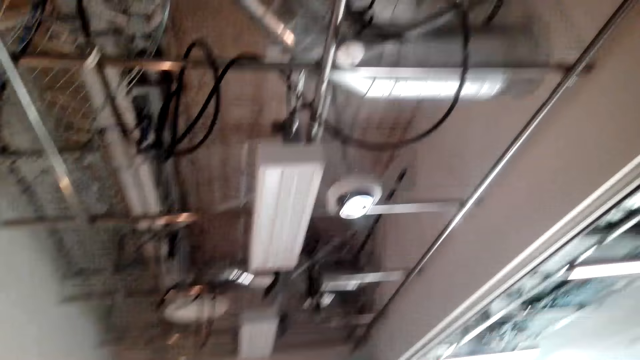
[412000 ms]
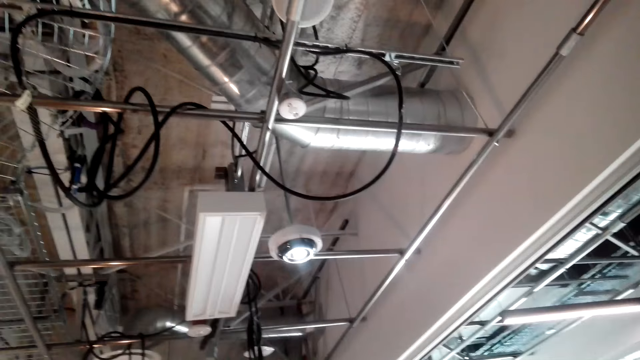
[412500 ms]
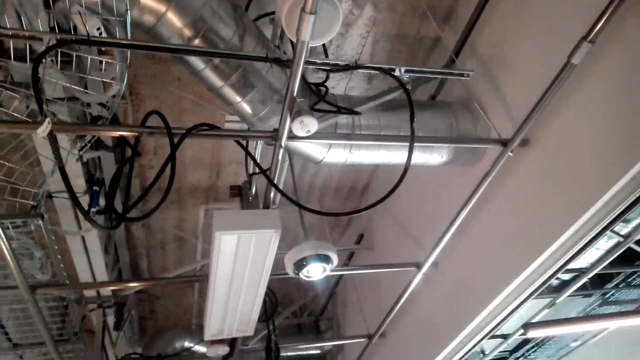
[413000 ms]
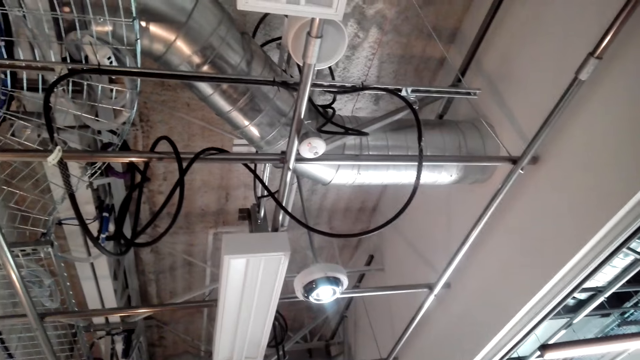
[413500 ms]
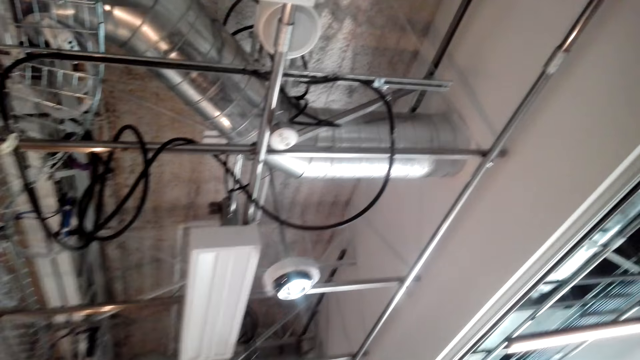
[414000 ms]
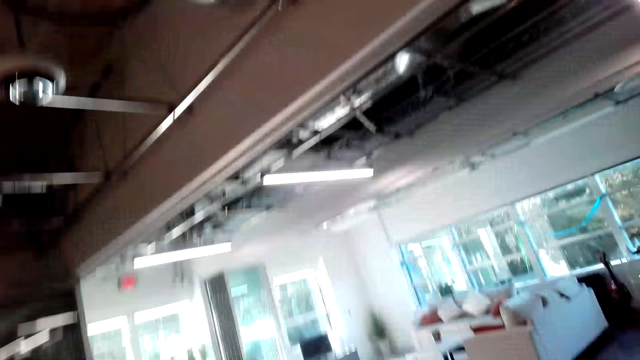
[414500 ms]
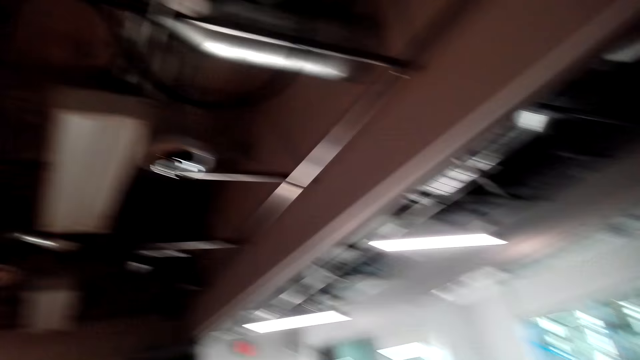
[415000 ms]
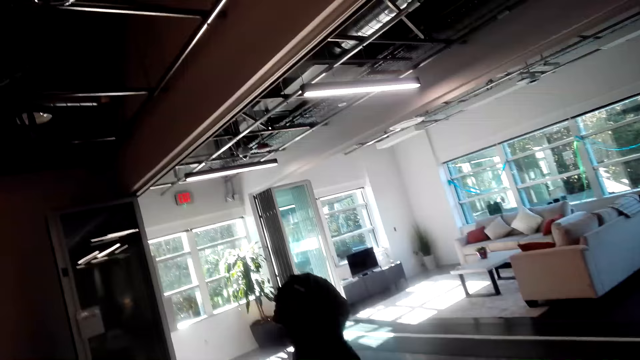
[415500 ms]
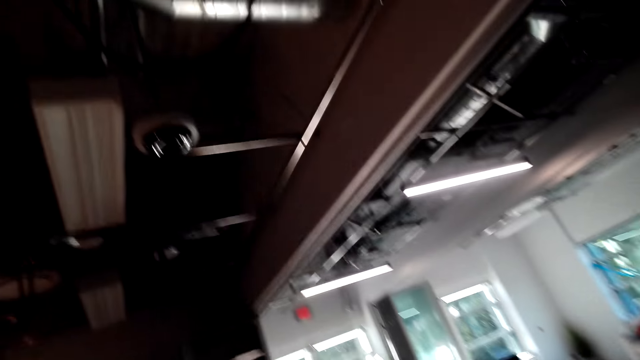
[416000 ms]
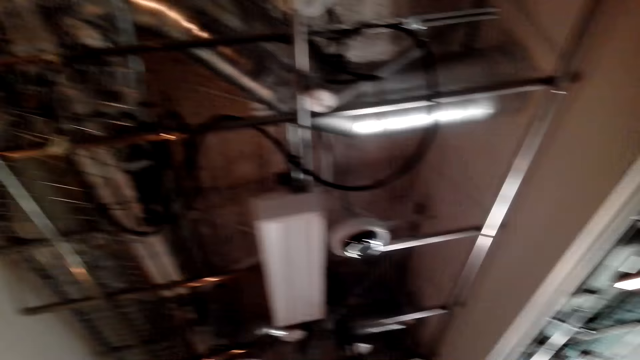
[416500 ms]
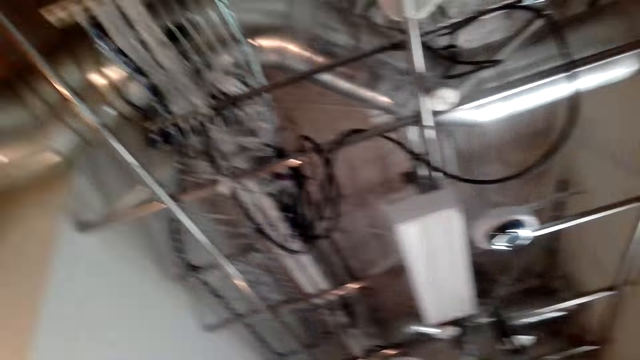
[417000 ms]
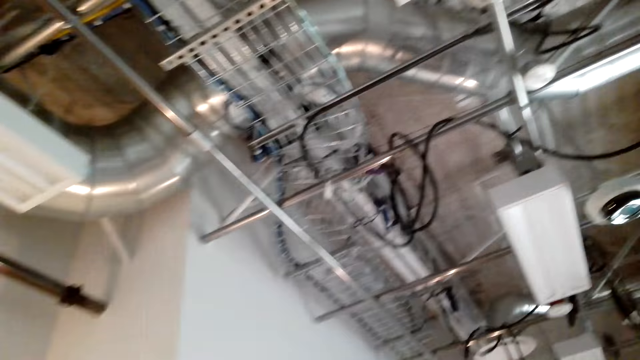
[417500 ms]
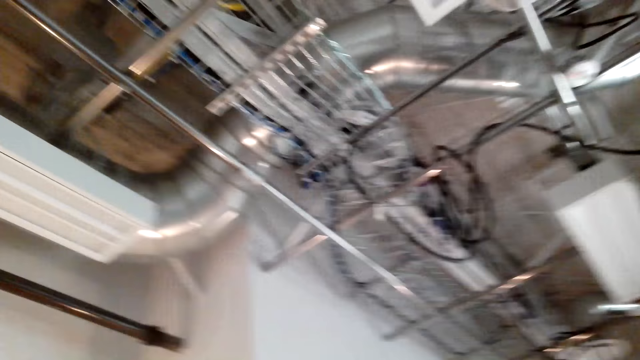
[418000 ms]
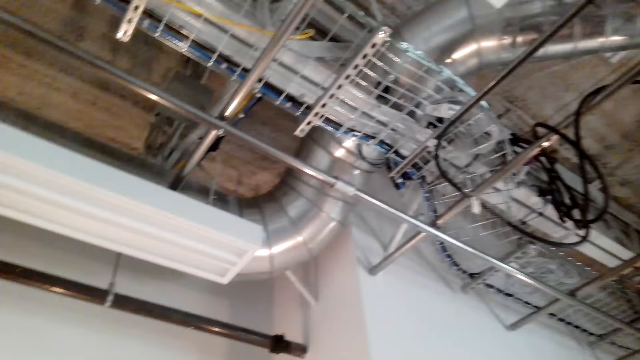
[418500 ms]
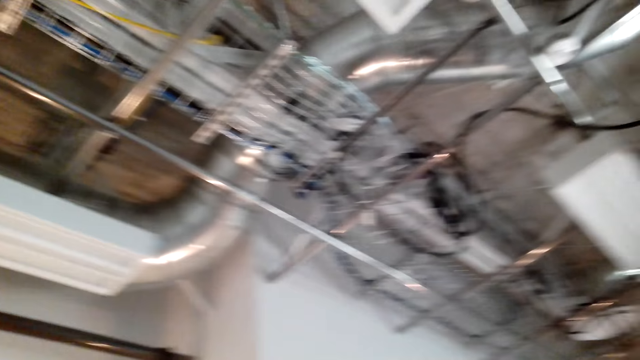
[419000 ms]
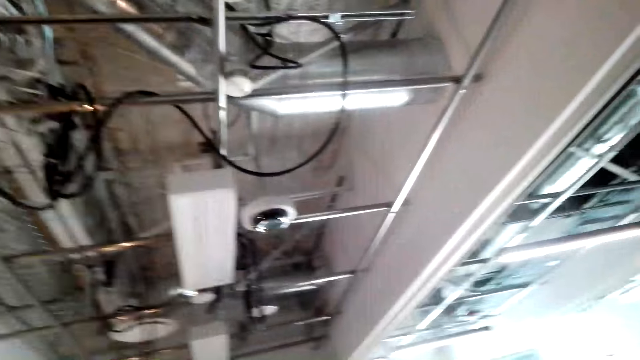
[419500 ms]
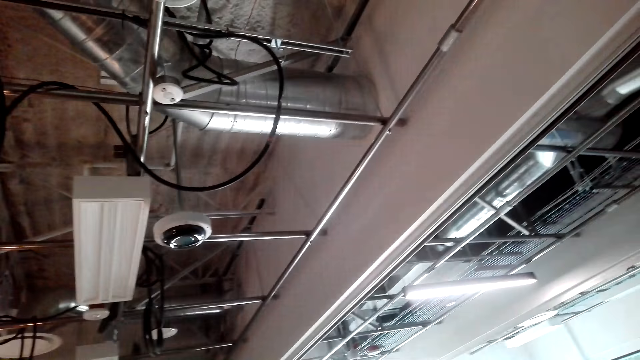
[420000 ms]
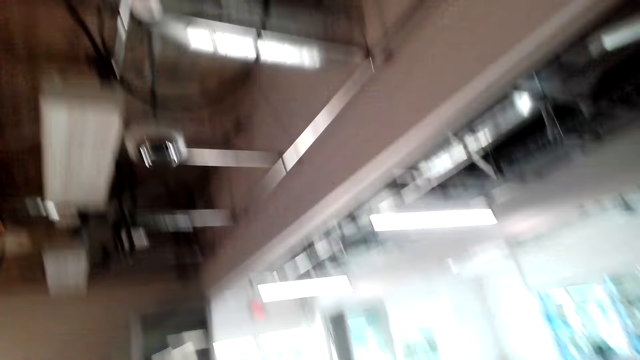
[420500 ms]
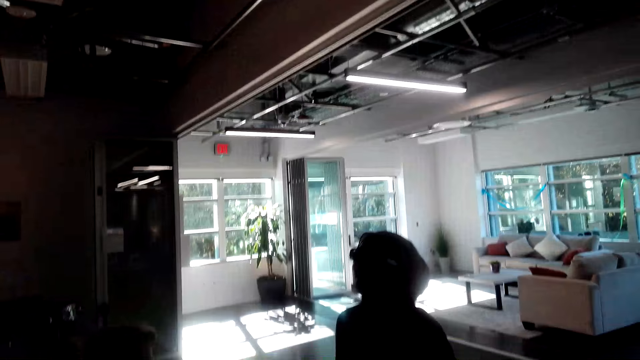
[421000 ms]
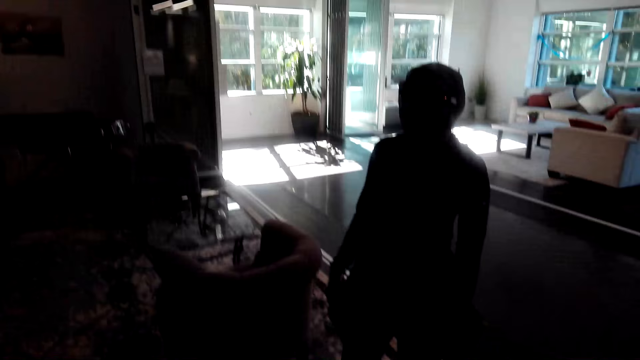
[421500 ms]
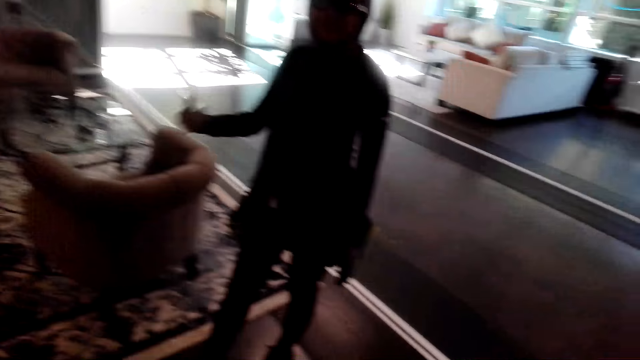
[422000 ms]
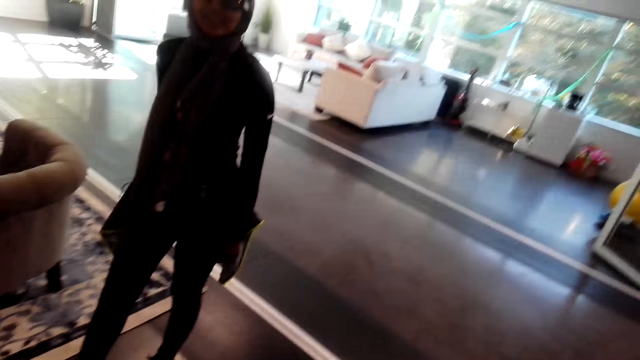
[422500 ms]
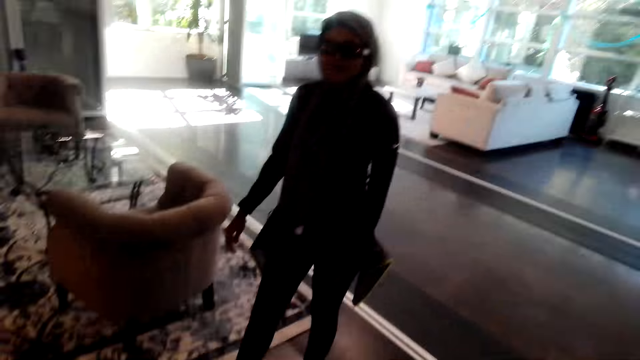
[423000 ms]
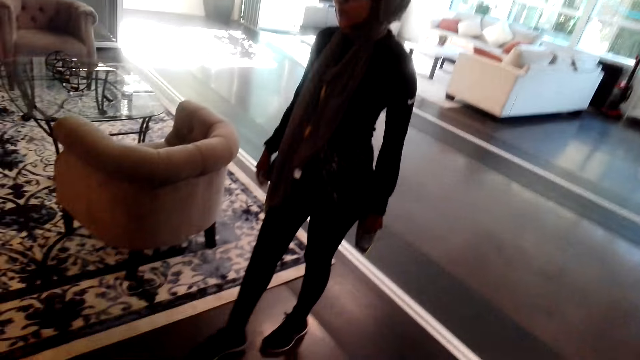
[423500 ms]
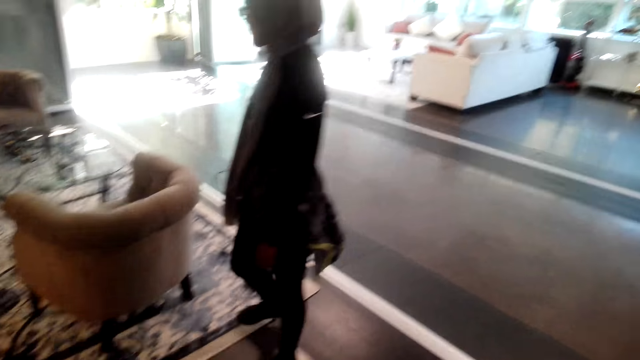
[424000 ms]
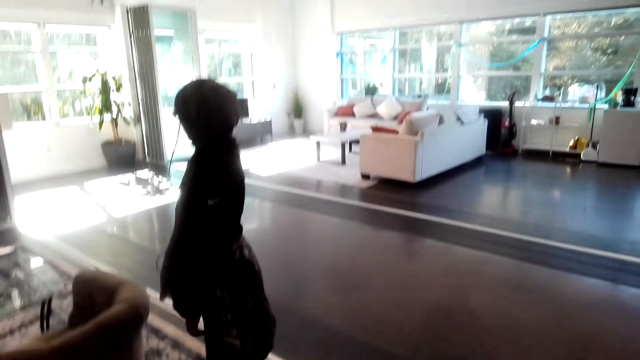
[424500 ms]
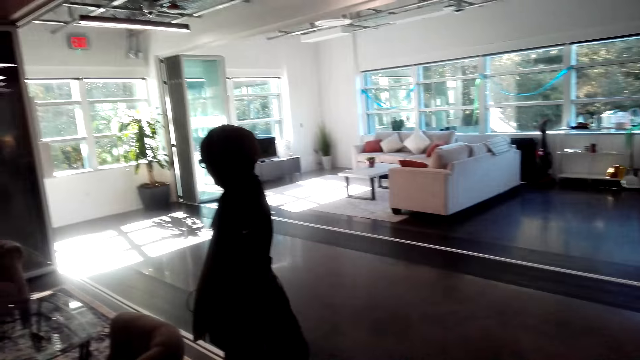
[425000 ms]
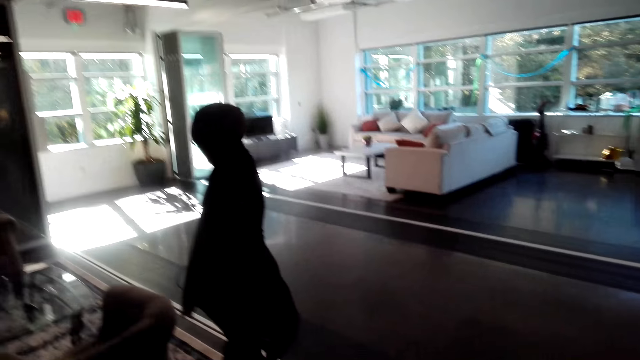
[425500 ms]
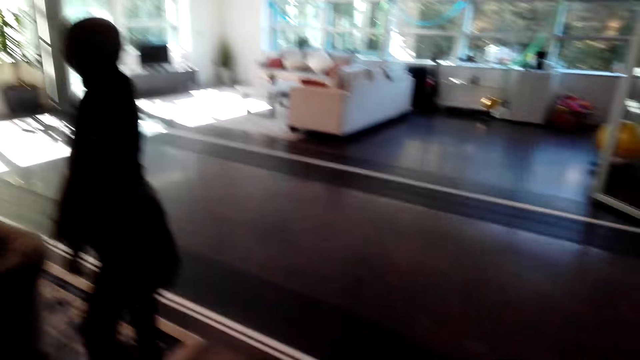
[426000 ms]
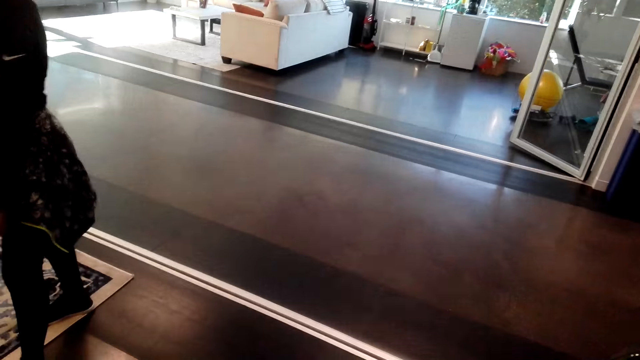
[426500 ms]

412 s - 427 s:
The camera wearer looks around.

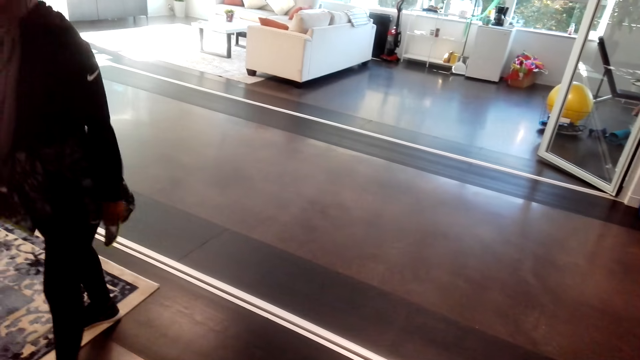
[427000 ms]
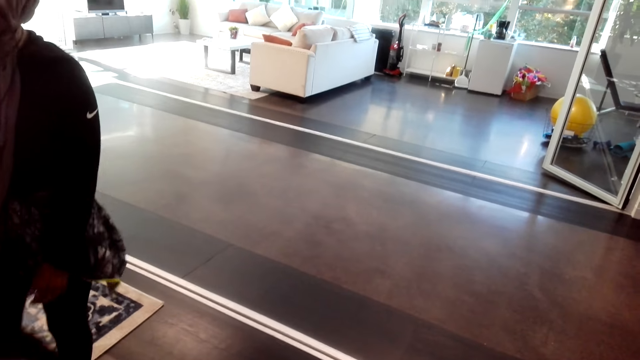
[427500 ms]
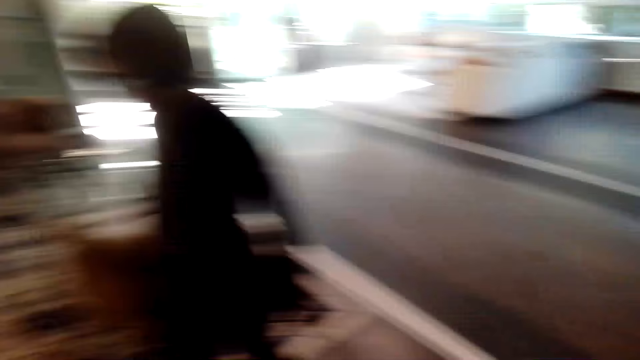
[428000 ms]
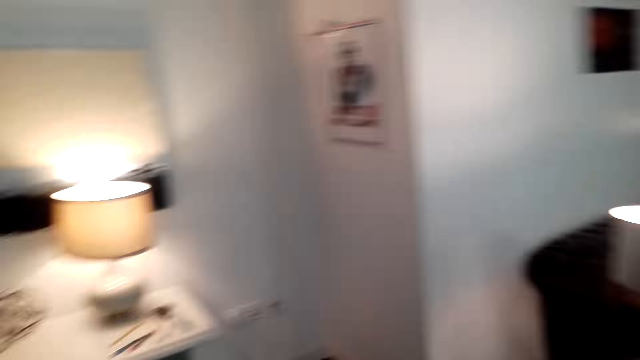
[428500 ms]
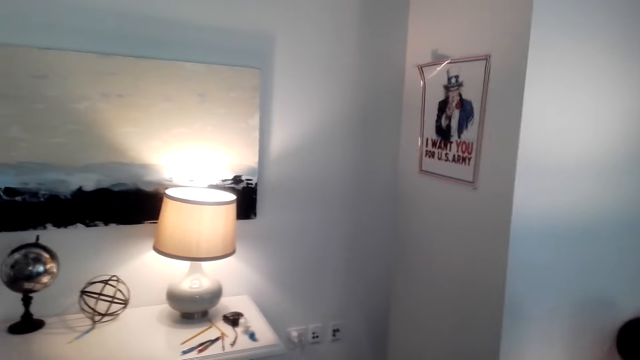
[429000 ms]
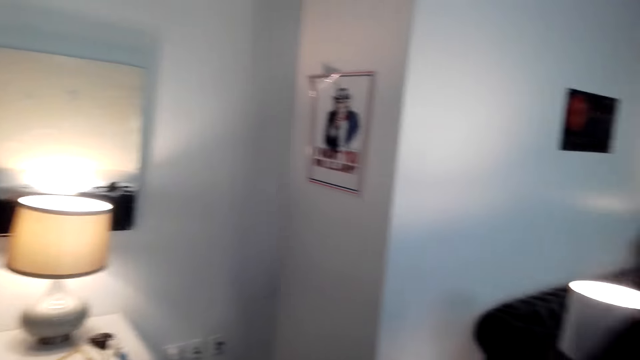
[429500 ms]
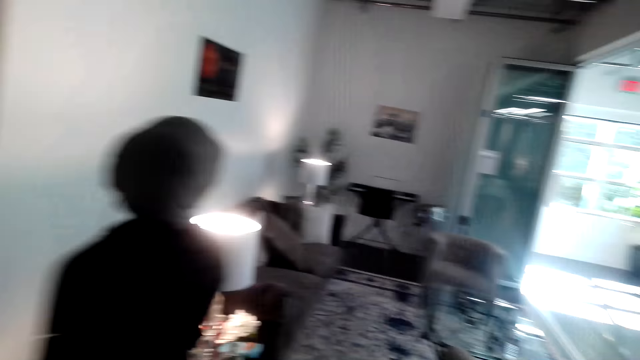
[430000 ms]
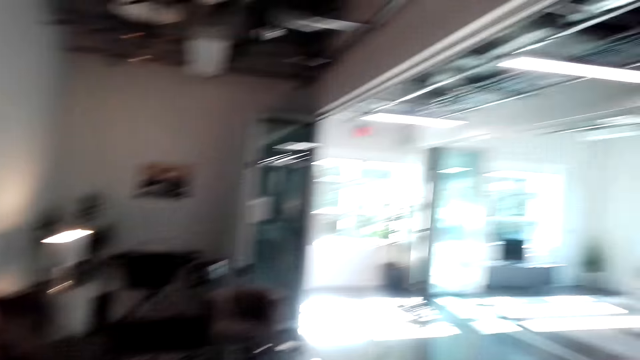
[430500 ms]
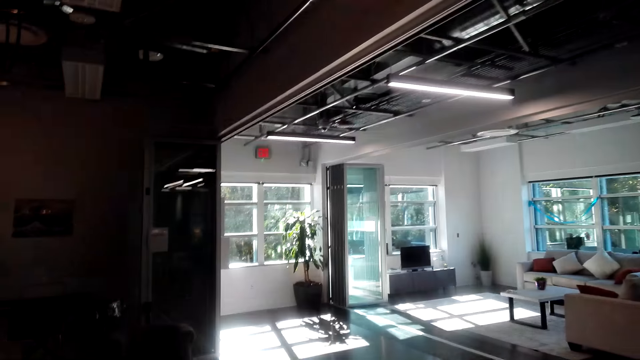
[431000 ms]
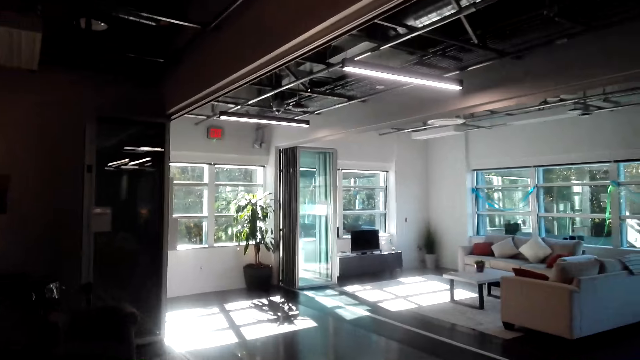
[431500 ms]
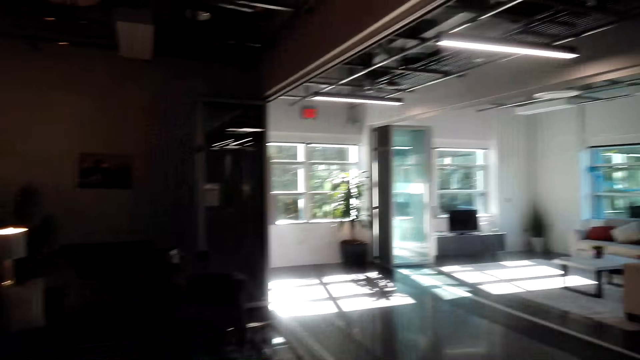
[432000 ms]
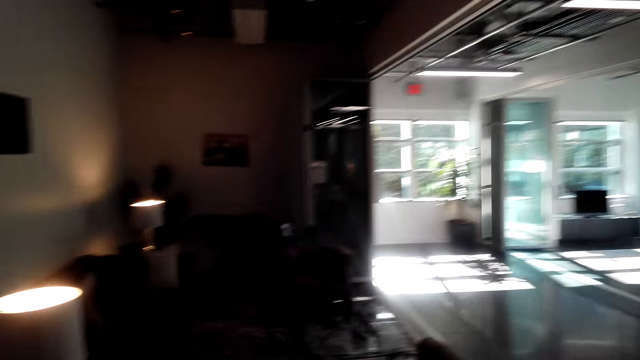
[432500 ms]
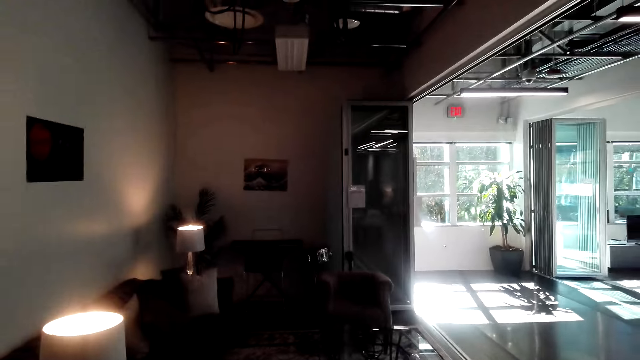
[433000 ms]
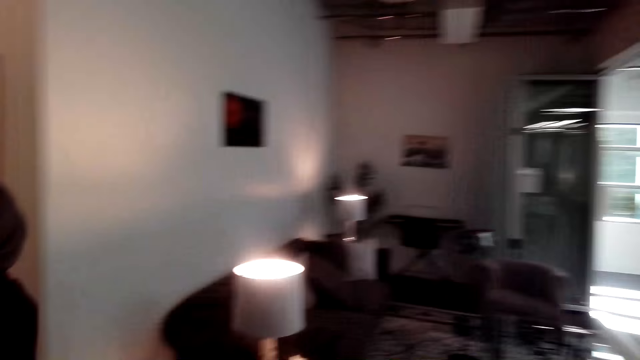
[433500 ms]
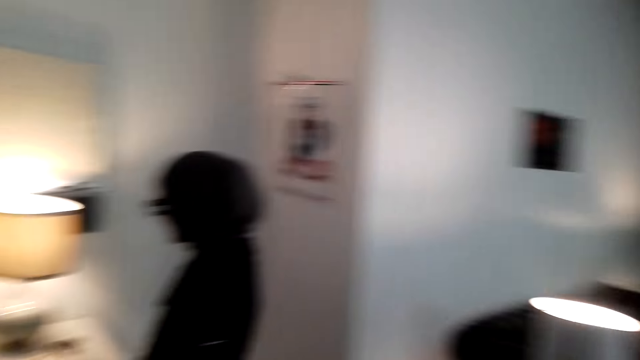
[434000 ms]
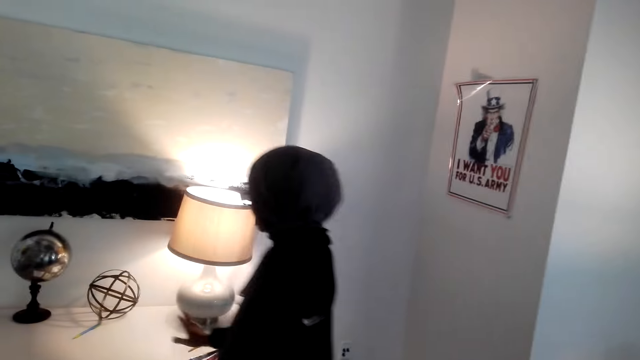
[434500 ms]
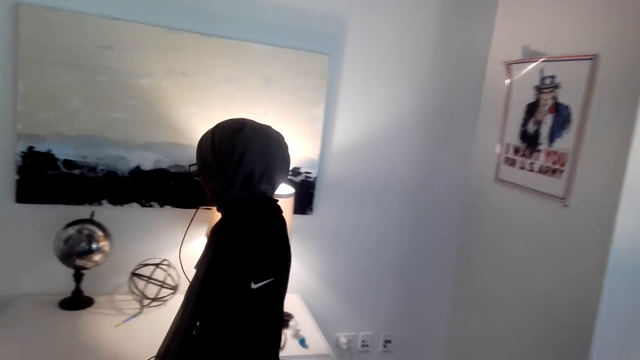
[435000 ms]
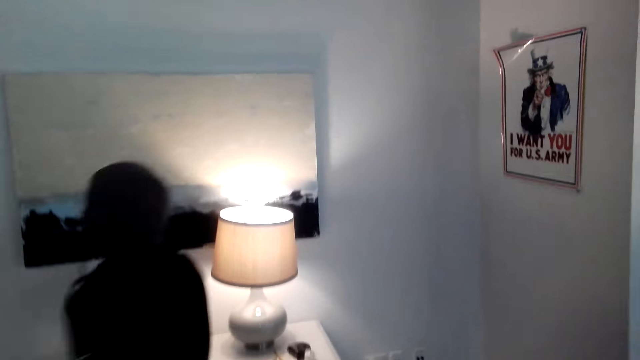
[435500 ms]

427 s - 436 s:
A person touches the table.
